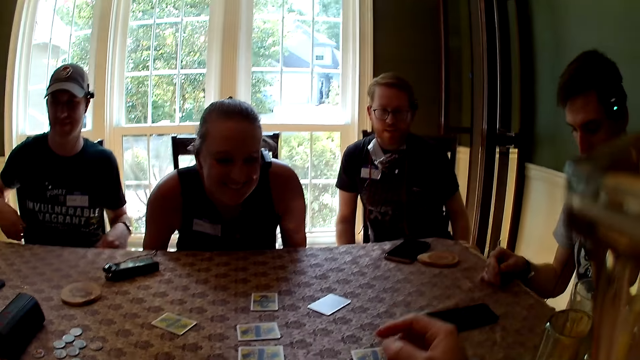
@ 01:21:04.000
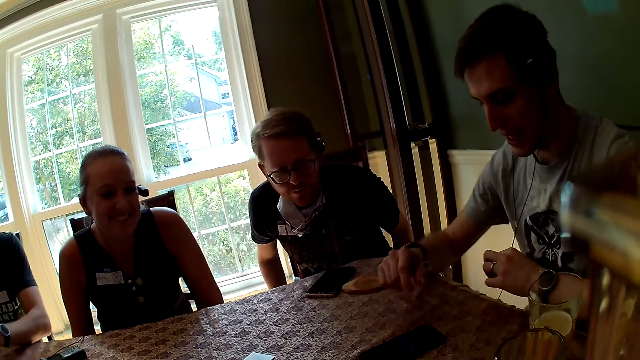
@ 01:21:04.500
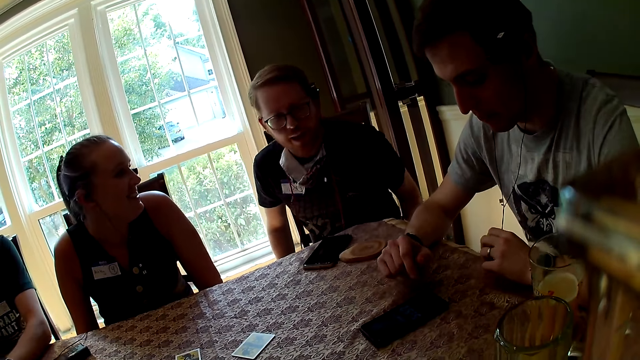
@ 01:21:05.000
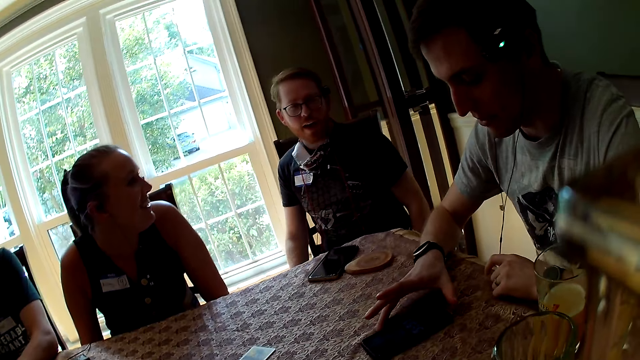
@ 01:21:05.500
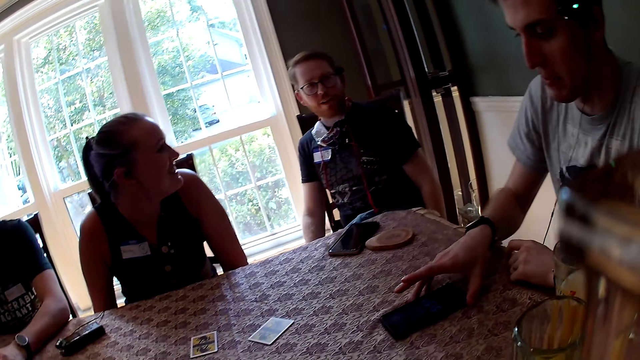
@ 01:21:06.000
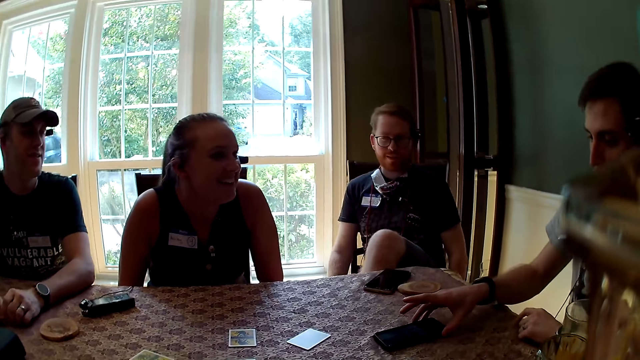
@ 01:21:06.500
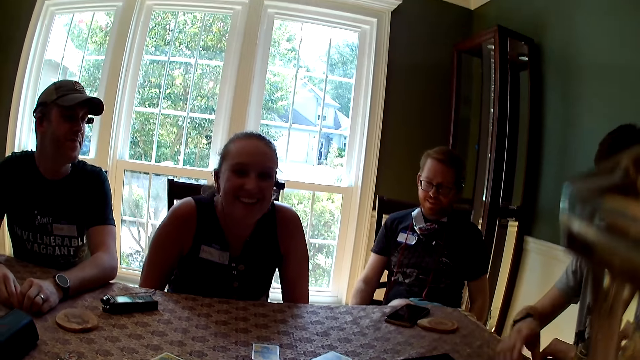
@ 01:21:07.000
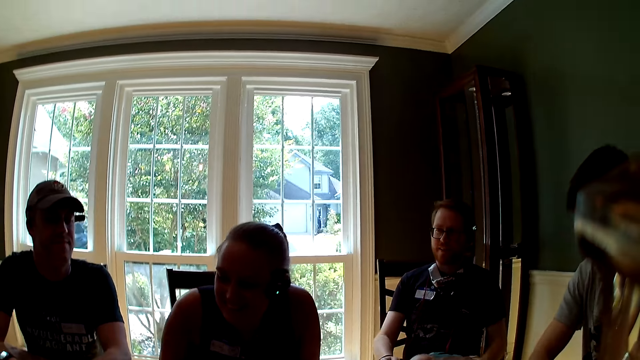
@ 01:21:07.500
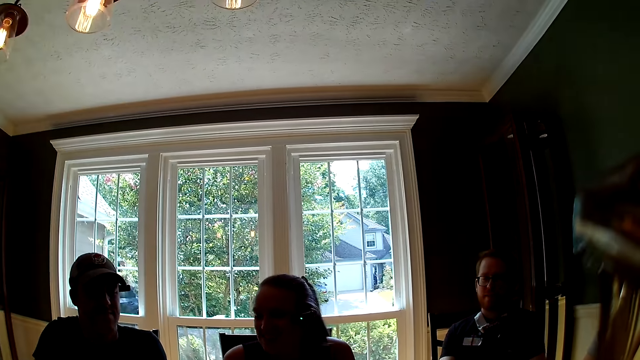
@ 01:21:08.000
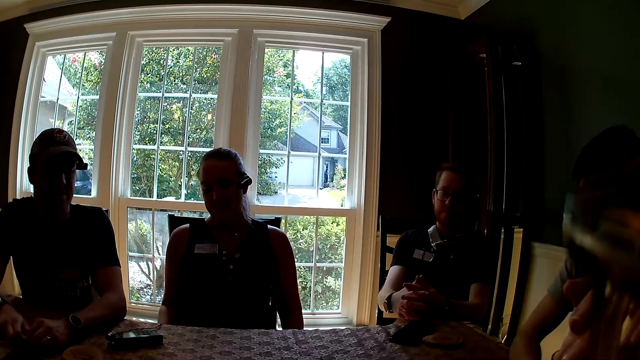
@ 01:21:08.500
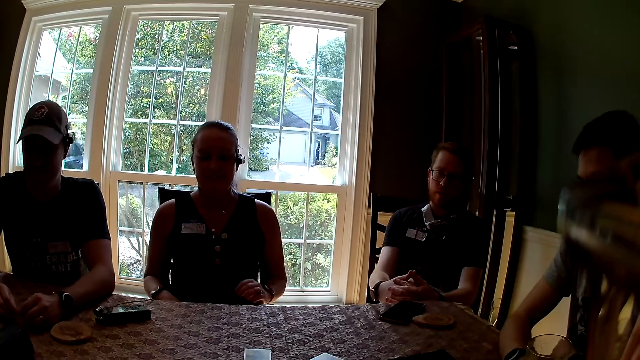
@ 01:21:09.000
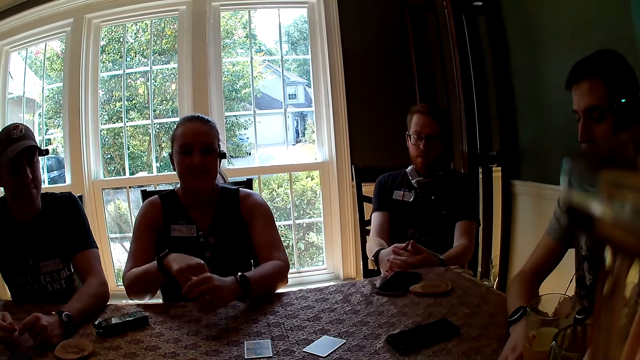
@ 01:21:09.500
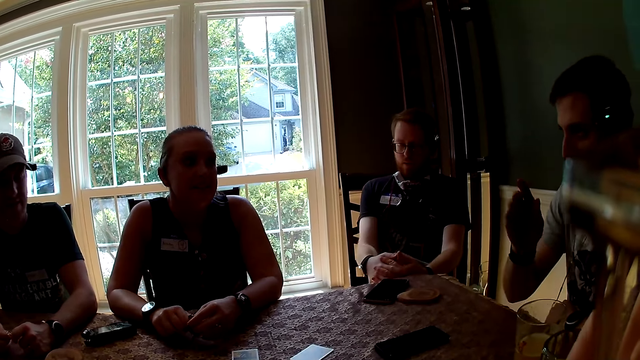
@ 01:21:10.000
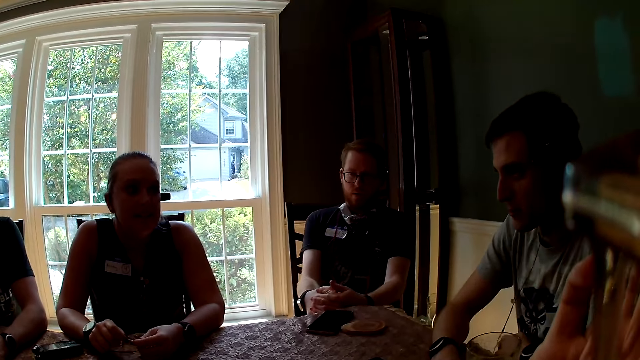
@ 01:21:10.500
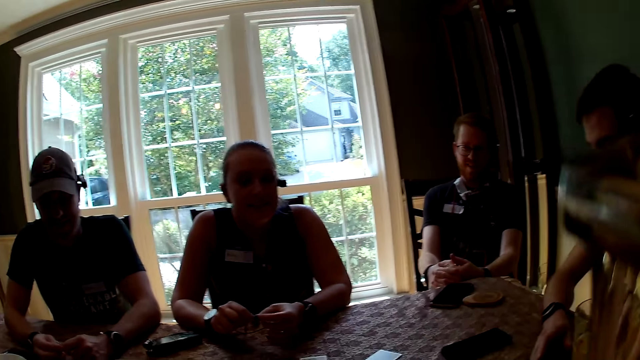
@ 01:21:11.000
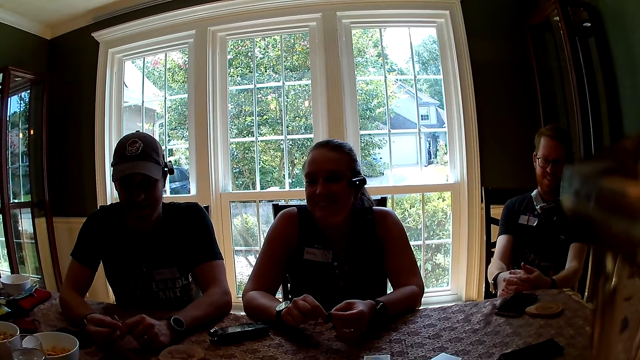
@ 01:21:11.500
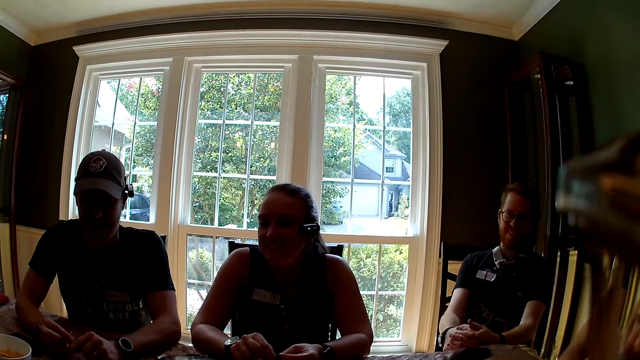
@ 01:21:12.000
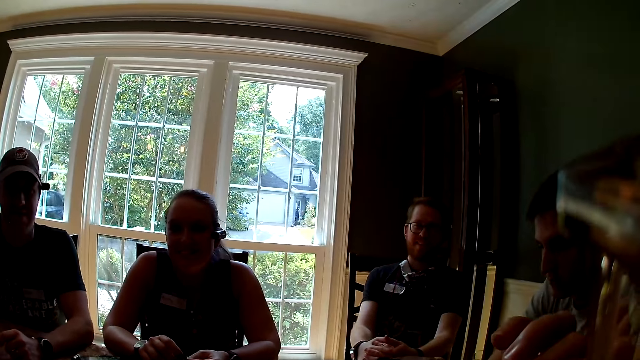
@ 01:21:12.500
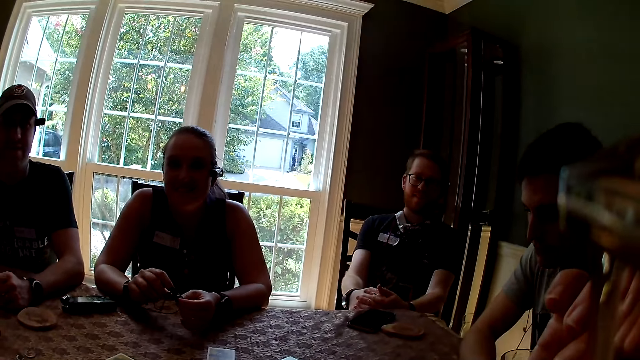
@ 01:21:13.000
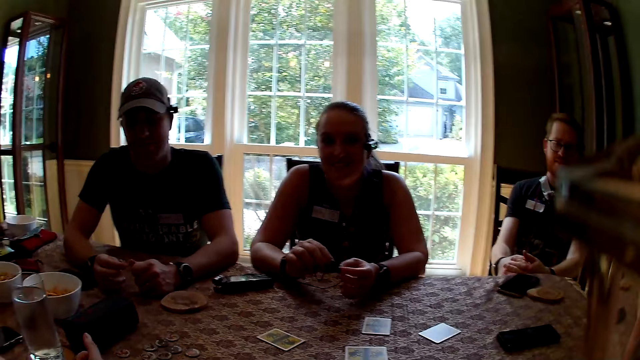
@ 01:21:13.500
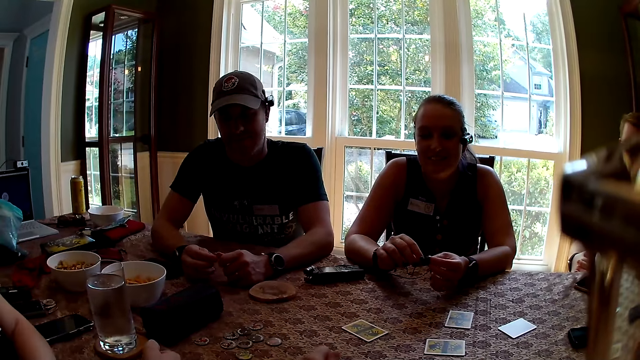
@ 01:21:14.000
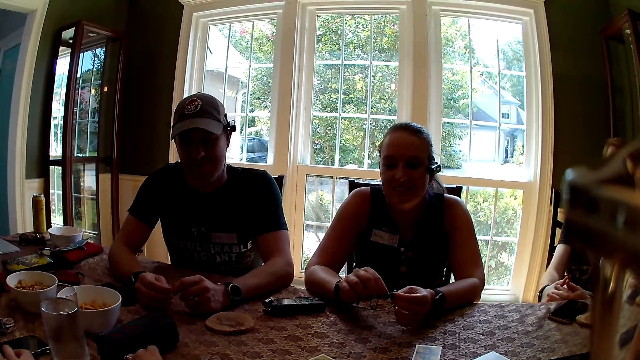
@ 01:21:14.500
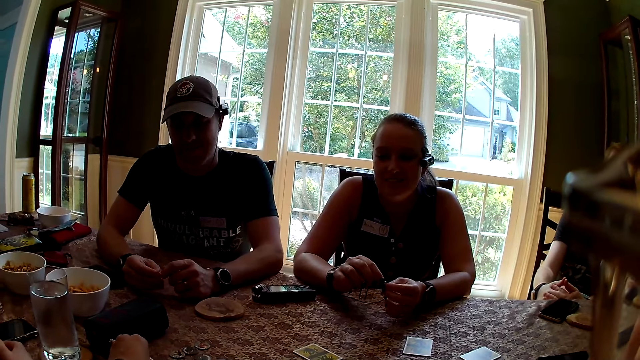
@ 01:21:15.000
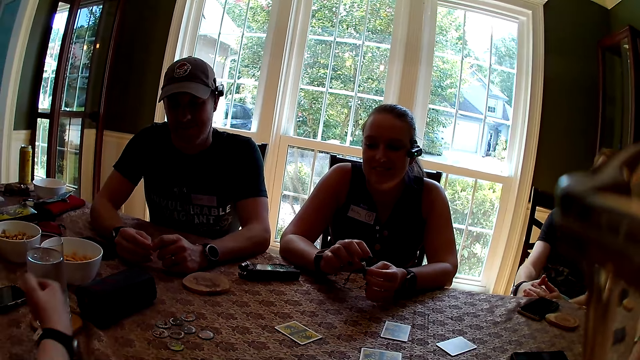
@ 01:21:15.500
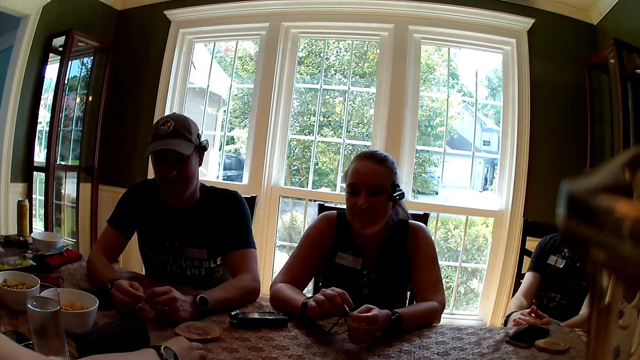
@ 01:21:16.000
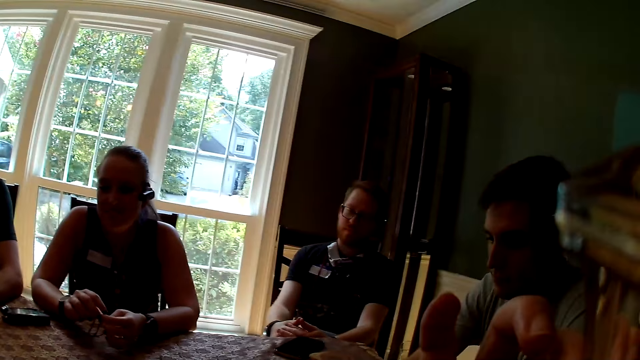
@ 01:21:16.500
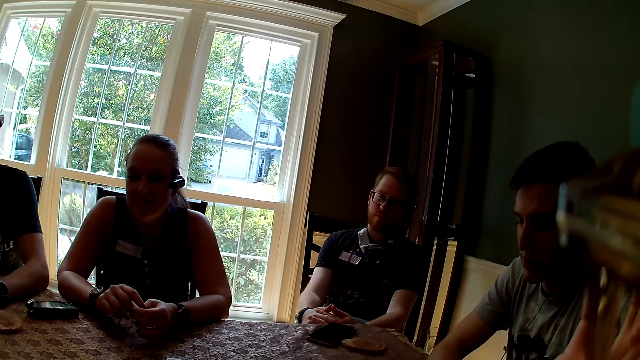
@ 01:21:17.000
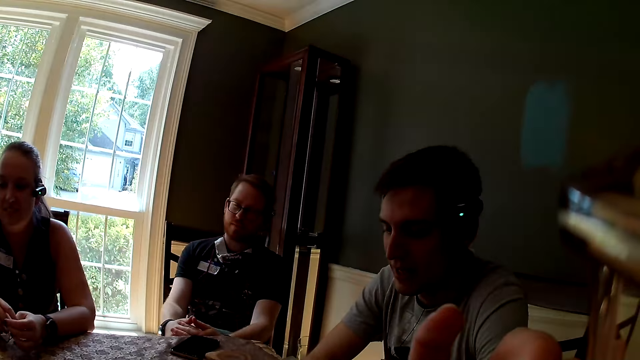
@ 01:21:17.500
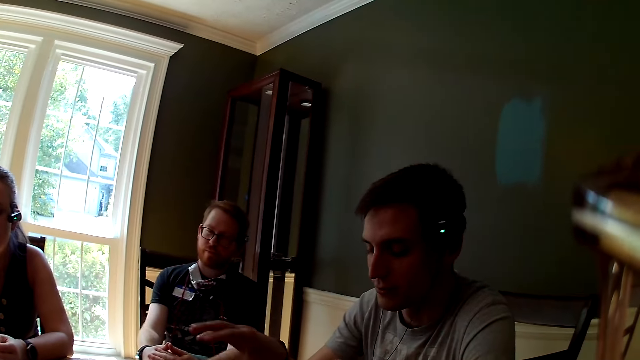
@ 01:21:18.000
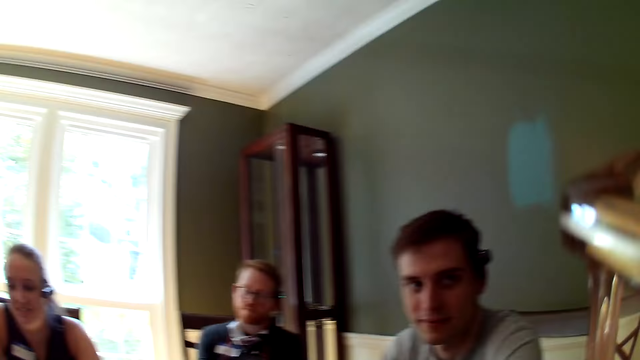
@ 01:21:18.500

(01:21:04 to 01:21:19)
A man moves a phone on the table with his right hand. The man uses his phone. The man speaks to the group of people at the table. The camera wearer speaks to the group of people at the table. The man speaks to the group of people at the table. The camera wearer picks up a token on the table with her left hand. A woman picks up a token on the table with her right hand.

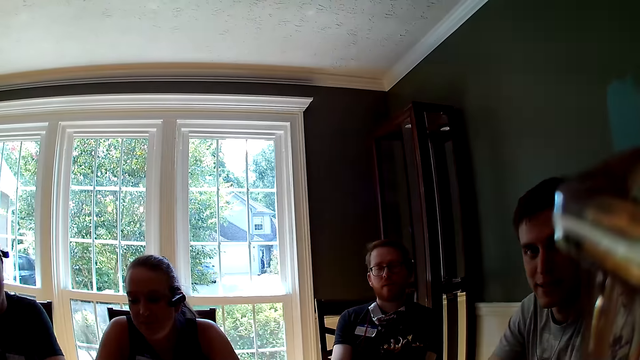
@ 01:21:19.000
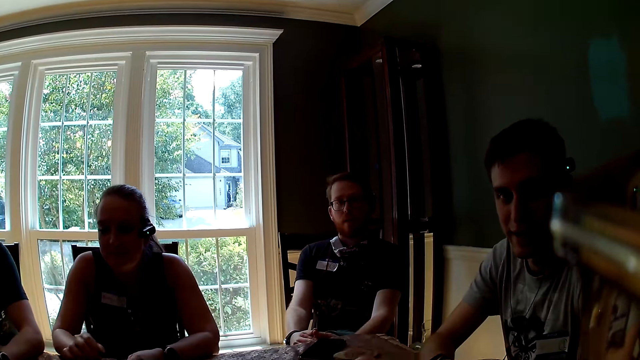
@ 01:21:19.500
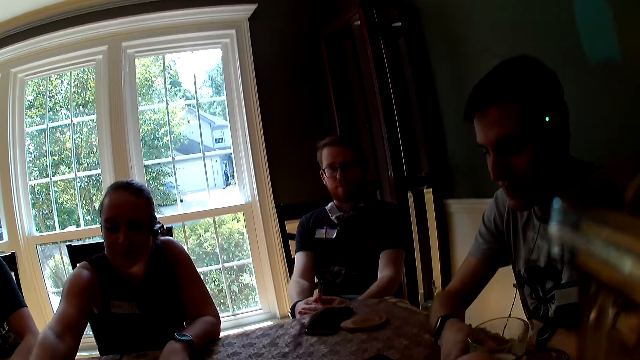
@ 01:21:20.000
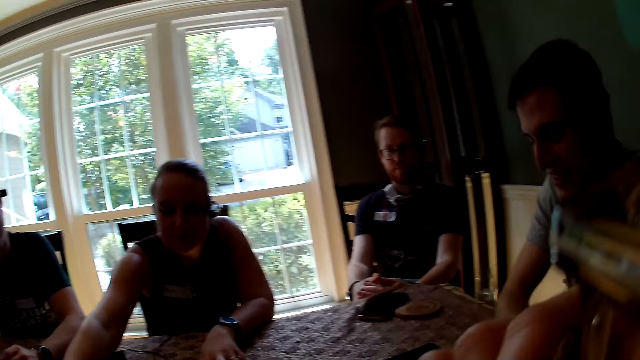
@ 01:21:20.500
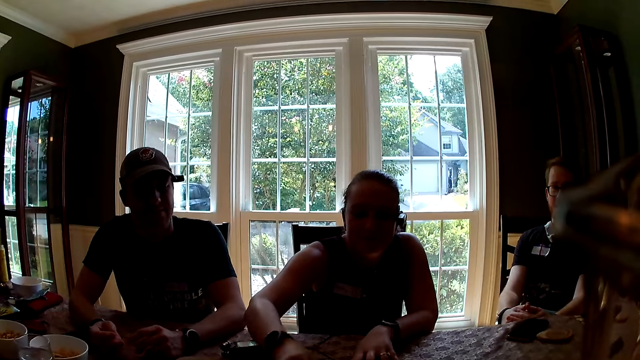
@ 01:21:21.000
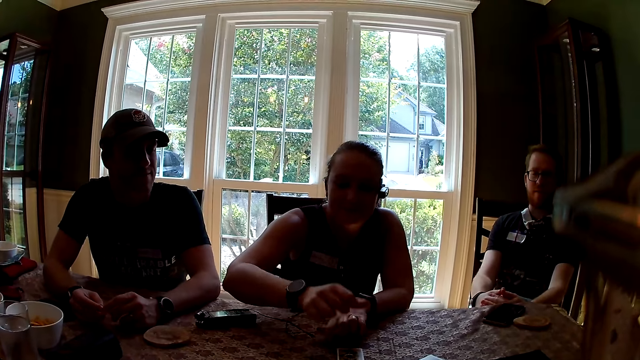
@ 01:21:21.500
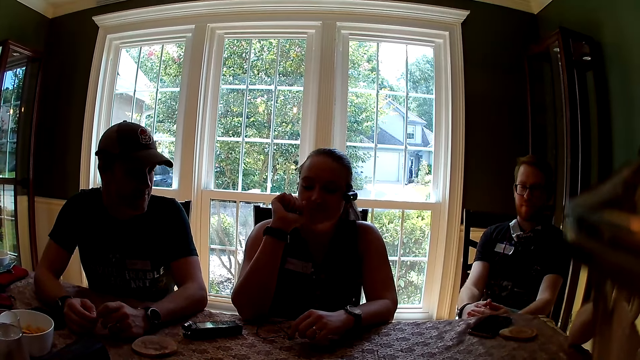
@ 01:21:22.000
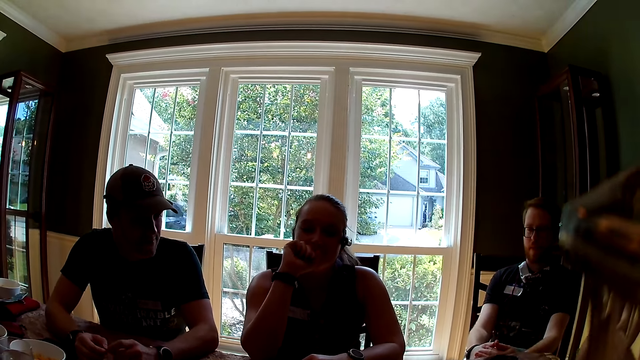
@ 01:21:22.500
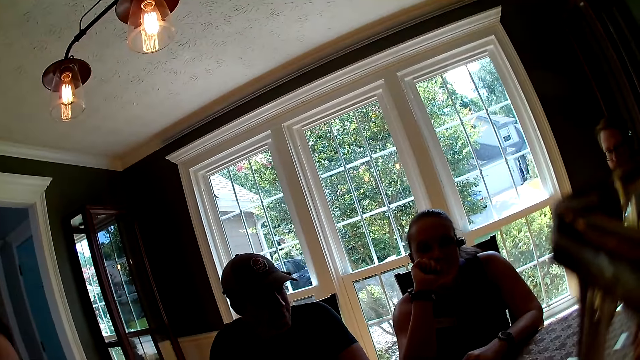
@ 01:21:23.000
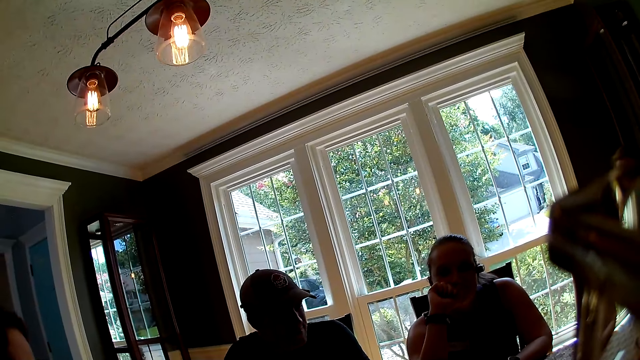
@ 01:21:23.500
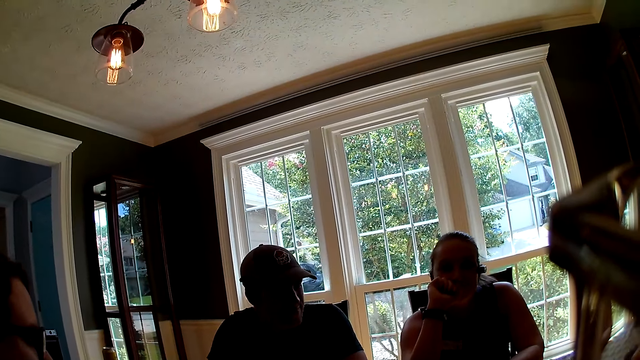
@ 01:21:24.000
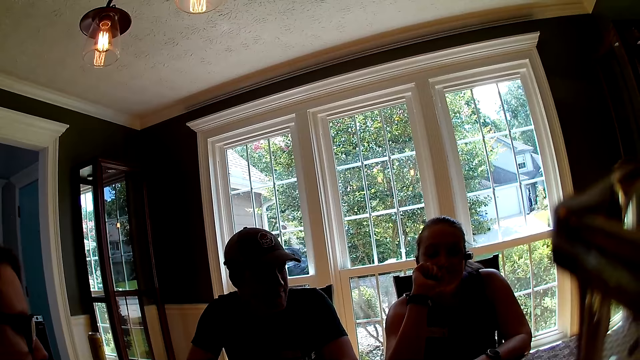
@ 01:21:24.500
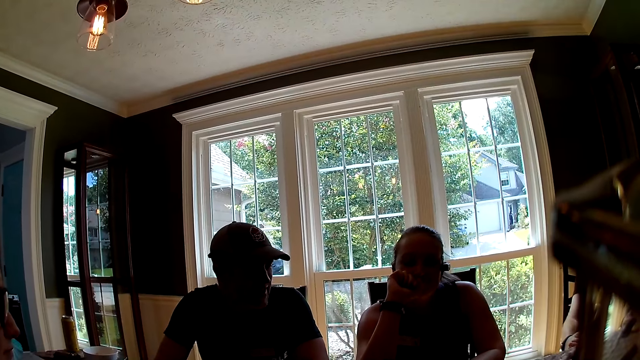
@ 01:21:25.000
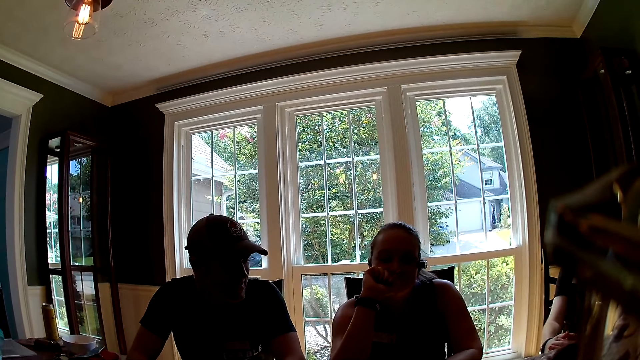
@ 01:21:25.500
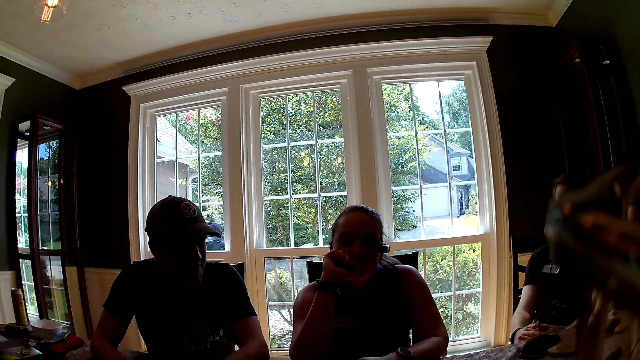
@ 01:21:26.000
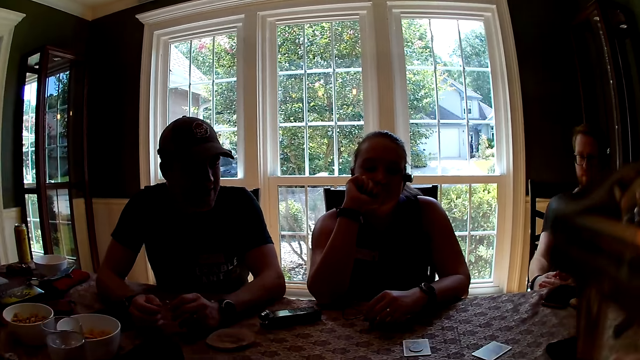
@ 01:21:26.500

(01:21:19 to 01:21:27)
A woman moves a token from the table to the role card with her right hand. The woman picks up the coin. The camera wearer looks around.
